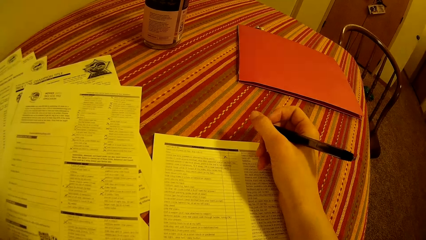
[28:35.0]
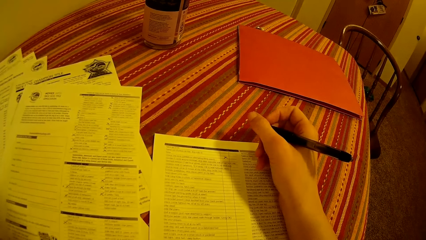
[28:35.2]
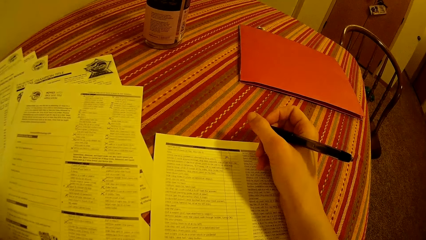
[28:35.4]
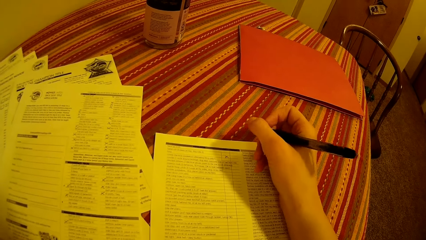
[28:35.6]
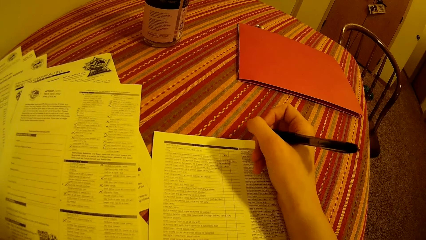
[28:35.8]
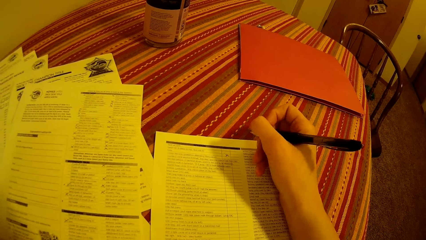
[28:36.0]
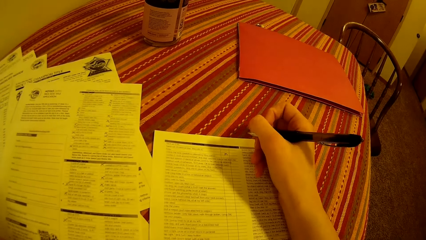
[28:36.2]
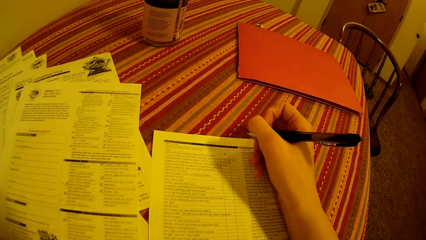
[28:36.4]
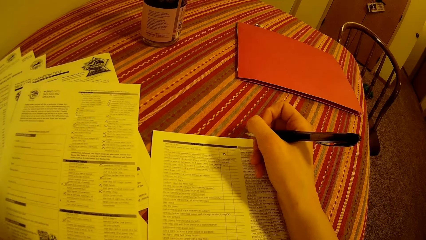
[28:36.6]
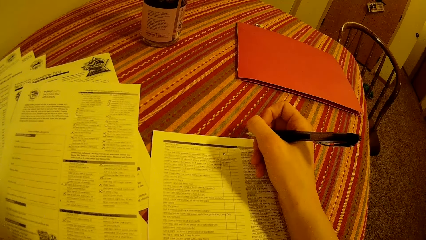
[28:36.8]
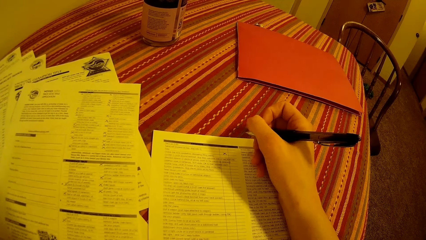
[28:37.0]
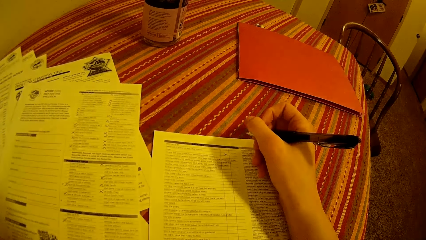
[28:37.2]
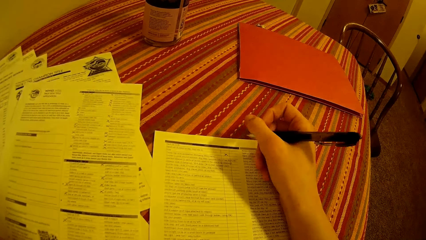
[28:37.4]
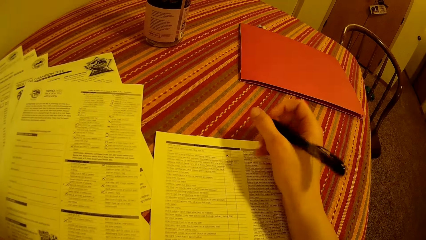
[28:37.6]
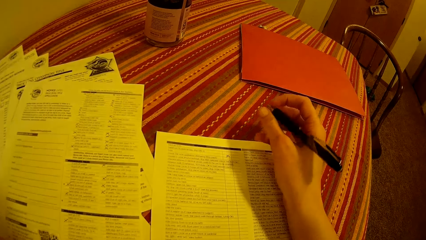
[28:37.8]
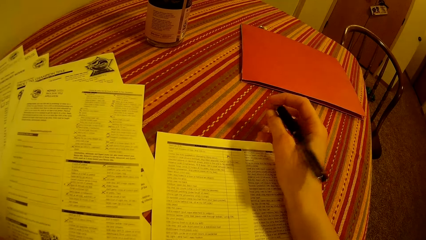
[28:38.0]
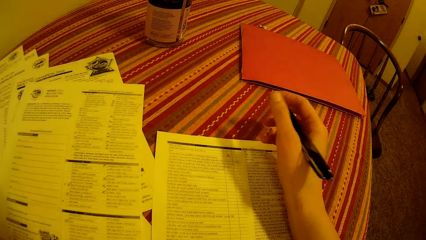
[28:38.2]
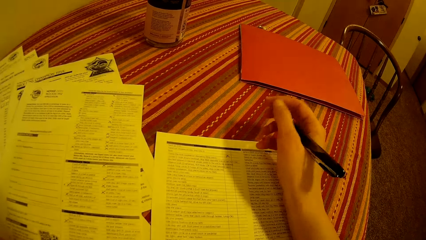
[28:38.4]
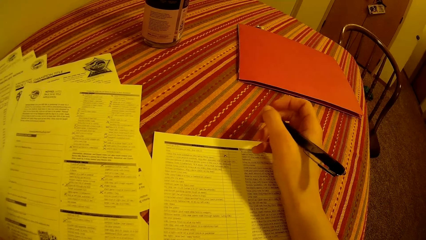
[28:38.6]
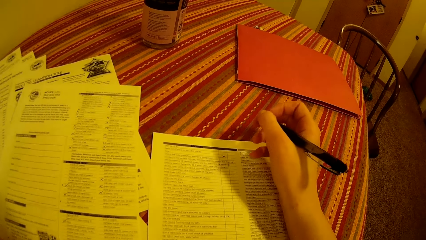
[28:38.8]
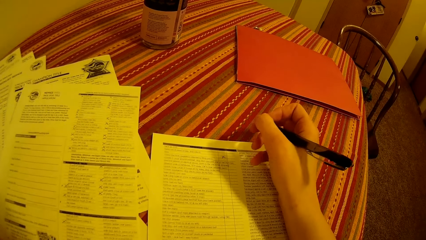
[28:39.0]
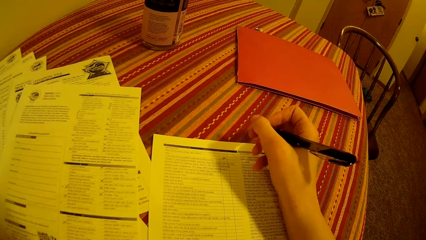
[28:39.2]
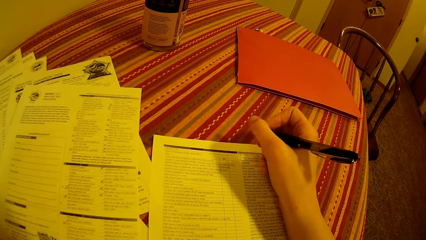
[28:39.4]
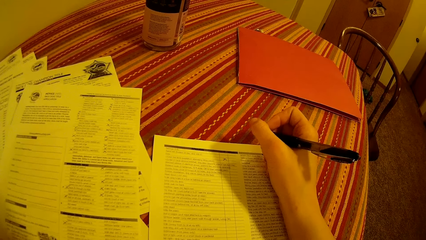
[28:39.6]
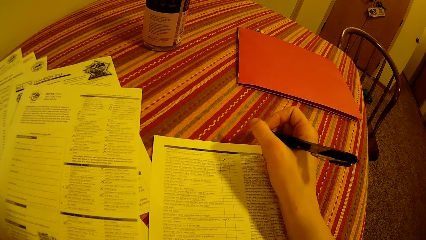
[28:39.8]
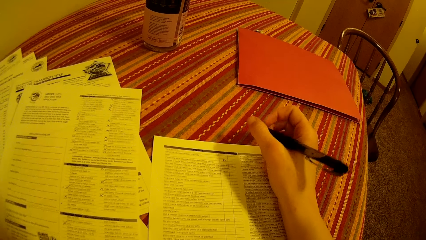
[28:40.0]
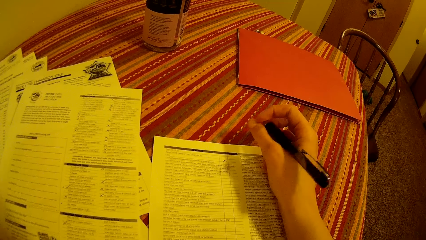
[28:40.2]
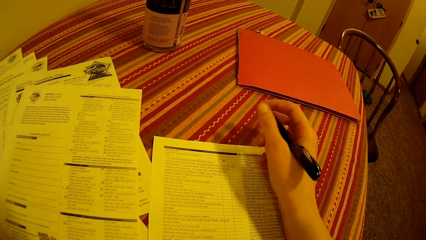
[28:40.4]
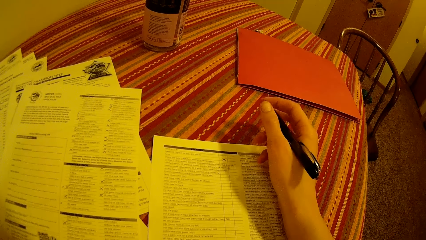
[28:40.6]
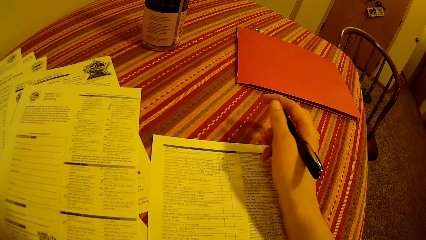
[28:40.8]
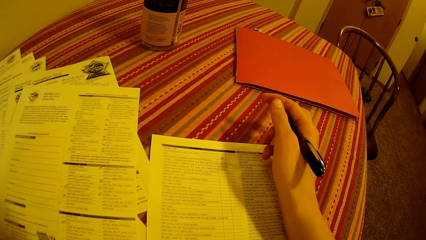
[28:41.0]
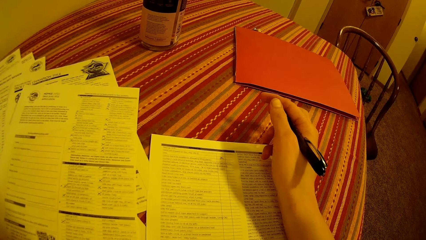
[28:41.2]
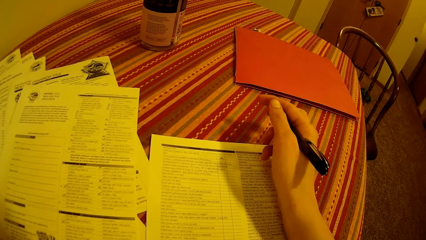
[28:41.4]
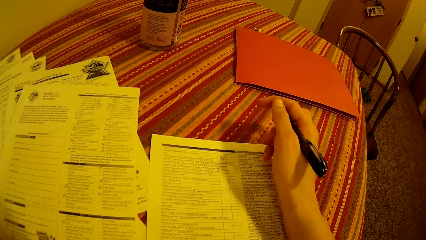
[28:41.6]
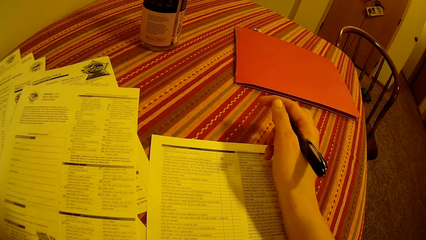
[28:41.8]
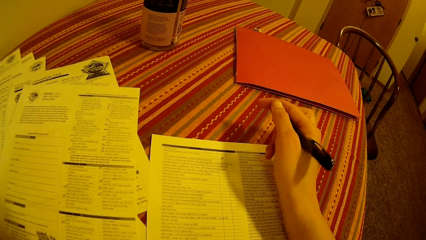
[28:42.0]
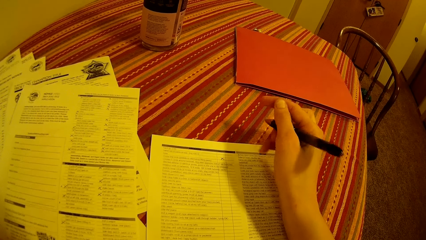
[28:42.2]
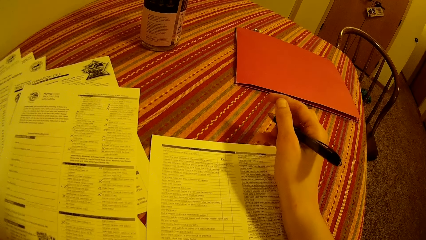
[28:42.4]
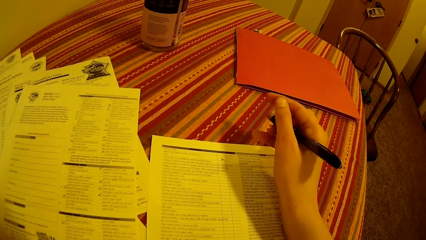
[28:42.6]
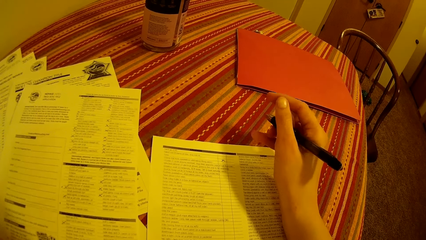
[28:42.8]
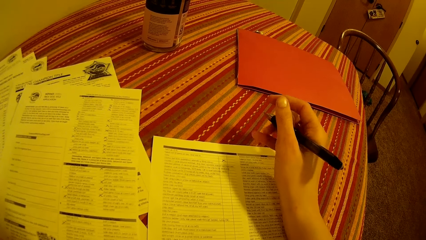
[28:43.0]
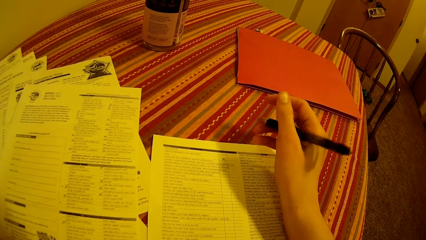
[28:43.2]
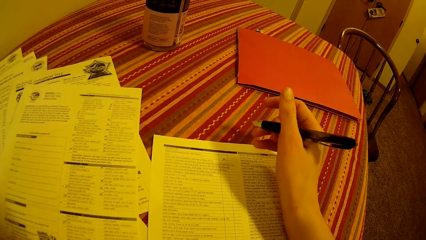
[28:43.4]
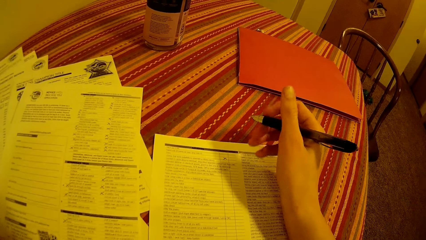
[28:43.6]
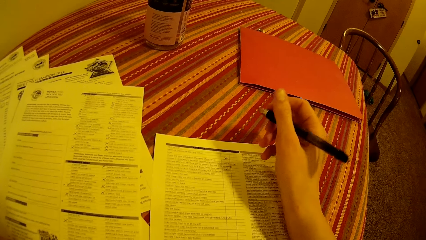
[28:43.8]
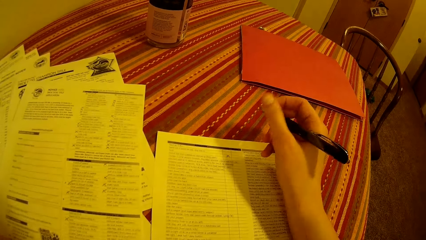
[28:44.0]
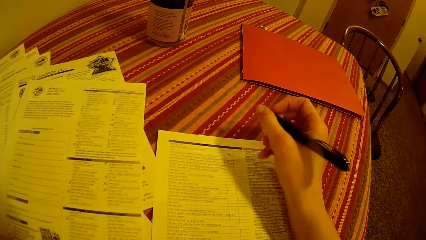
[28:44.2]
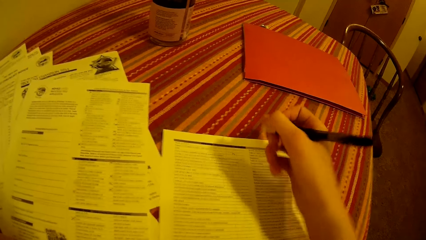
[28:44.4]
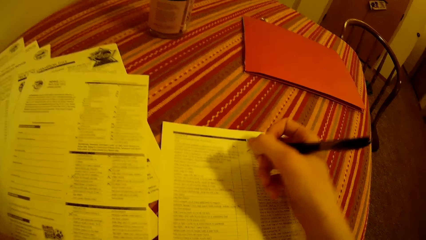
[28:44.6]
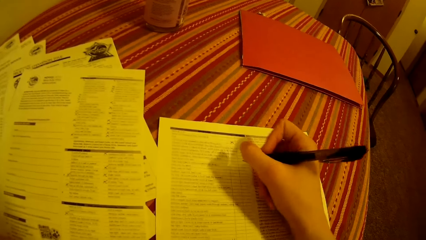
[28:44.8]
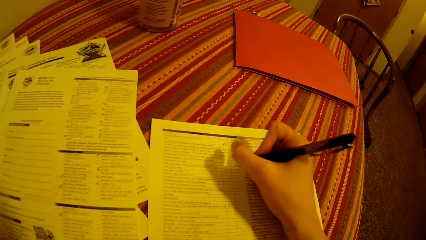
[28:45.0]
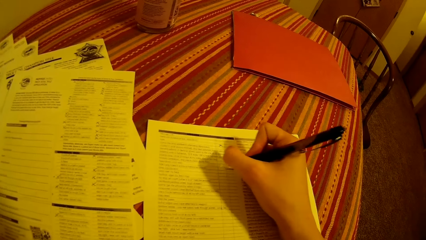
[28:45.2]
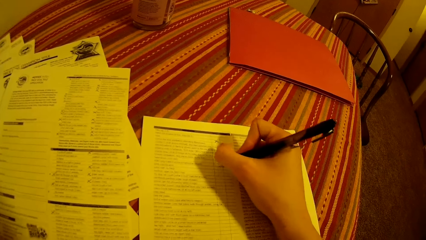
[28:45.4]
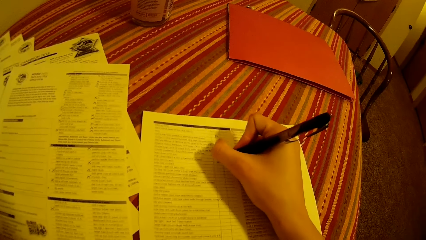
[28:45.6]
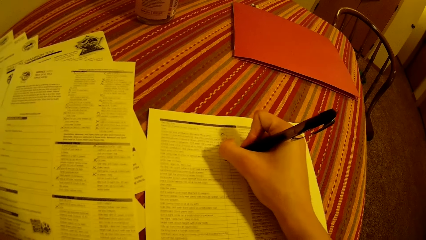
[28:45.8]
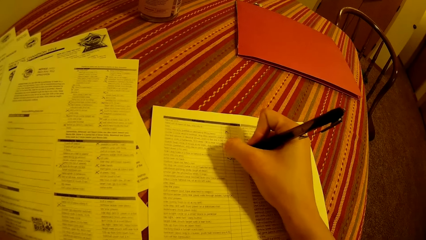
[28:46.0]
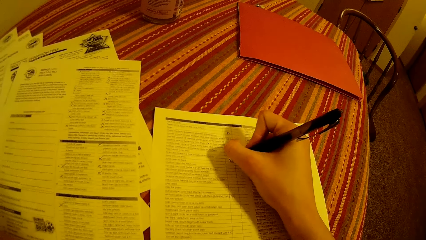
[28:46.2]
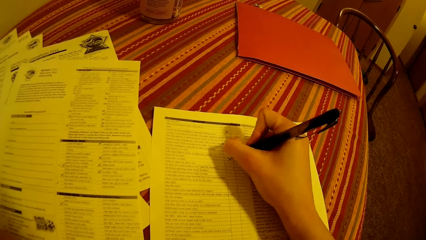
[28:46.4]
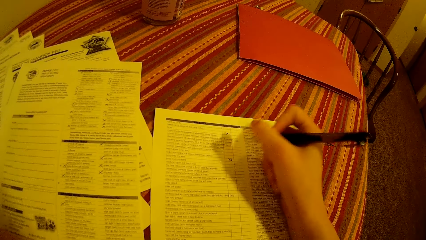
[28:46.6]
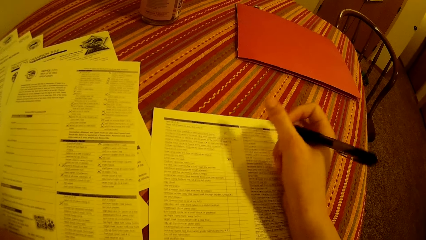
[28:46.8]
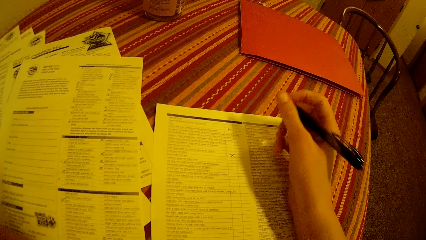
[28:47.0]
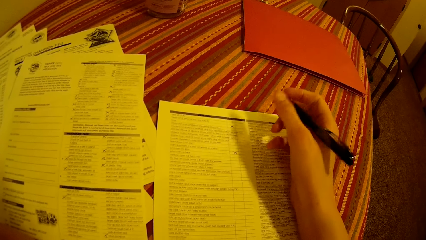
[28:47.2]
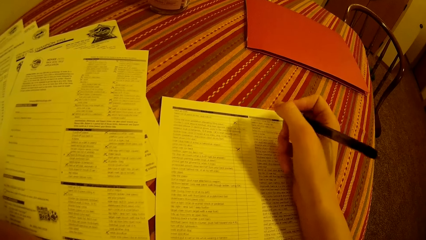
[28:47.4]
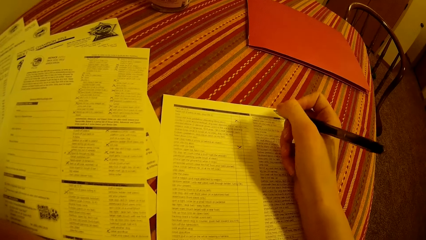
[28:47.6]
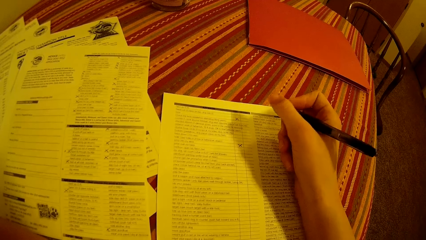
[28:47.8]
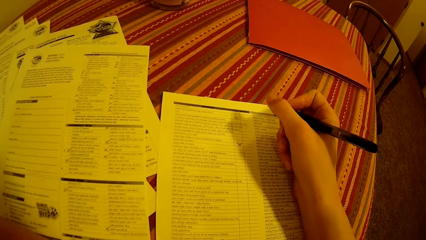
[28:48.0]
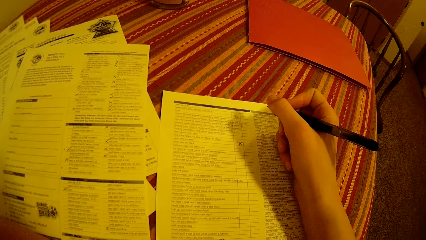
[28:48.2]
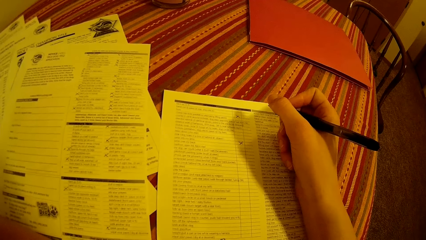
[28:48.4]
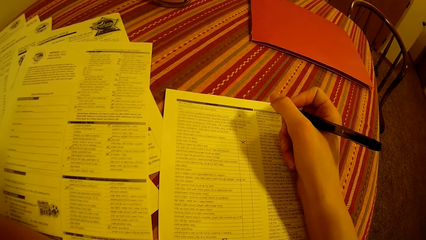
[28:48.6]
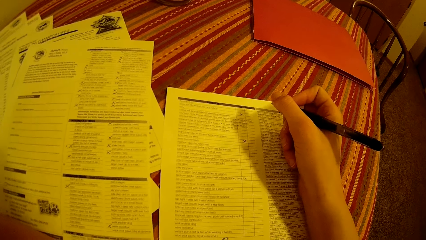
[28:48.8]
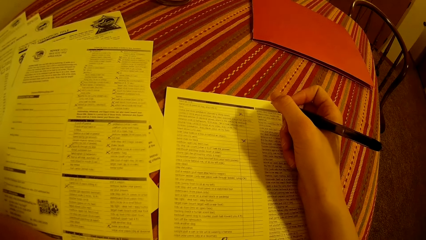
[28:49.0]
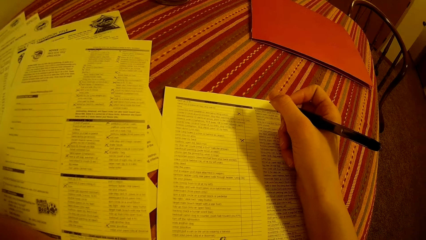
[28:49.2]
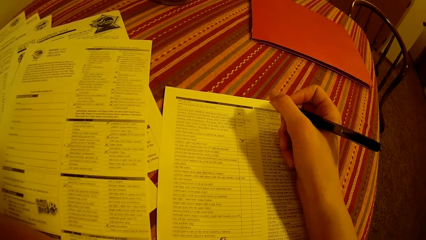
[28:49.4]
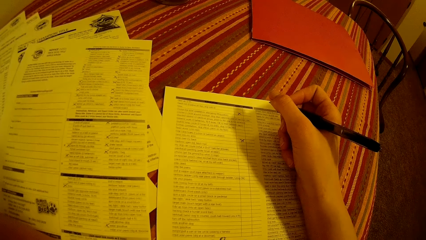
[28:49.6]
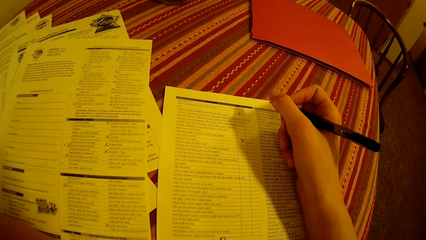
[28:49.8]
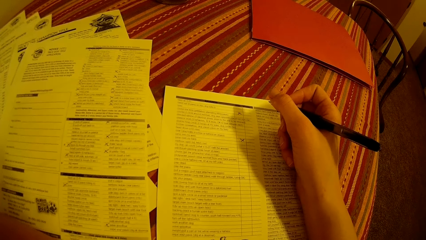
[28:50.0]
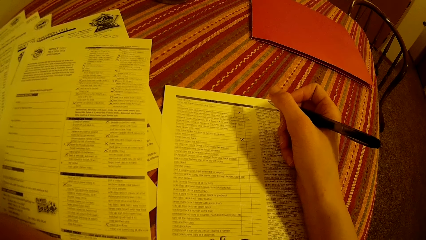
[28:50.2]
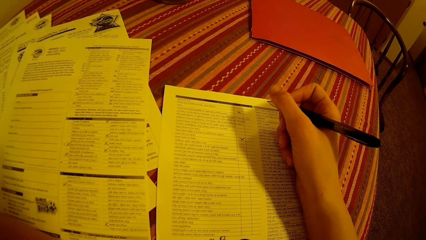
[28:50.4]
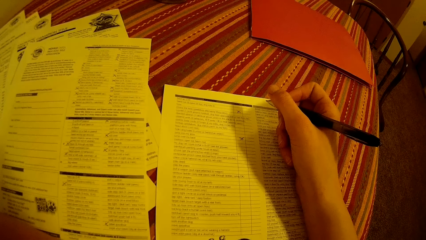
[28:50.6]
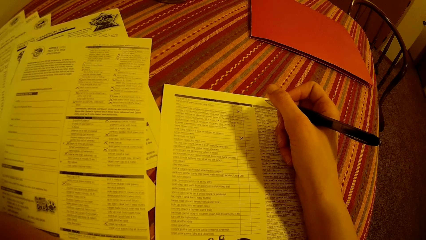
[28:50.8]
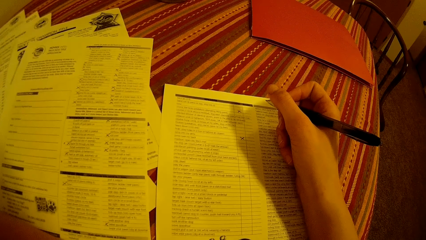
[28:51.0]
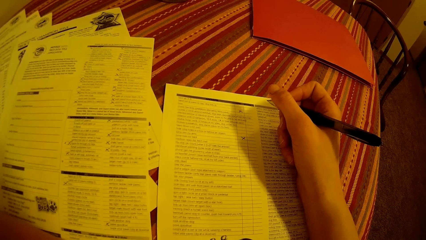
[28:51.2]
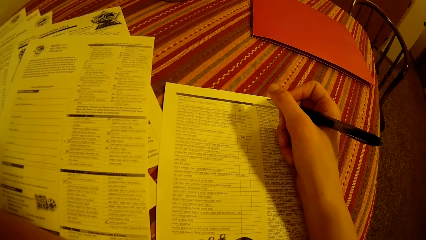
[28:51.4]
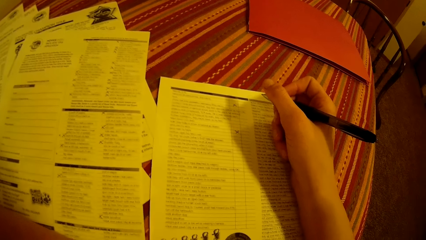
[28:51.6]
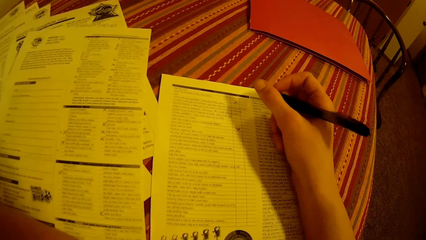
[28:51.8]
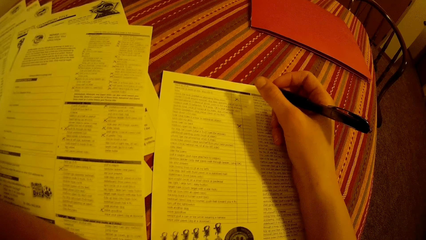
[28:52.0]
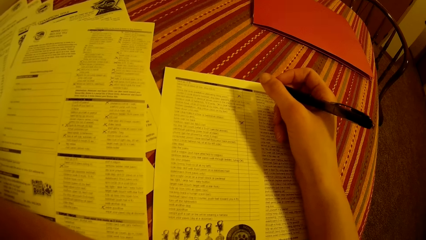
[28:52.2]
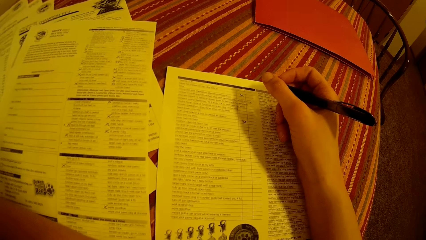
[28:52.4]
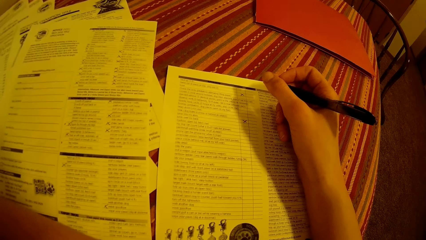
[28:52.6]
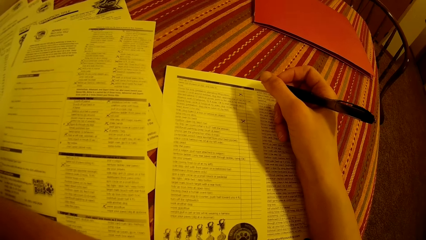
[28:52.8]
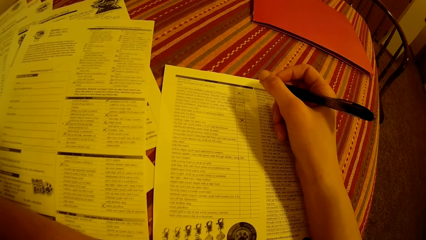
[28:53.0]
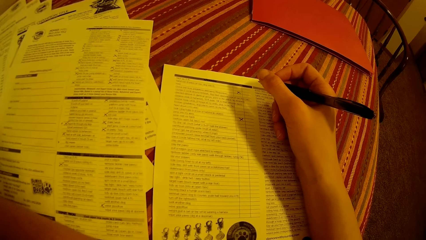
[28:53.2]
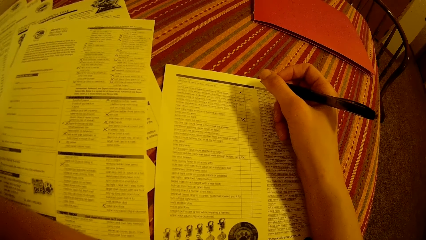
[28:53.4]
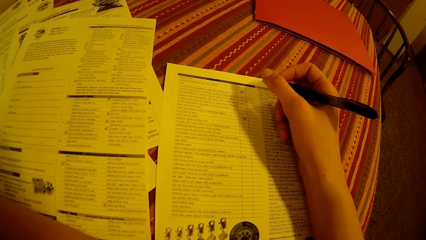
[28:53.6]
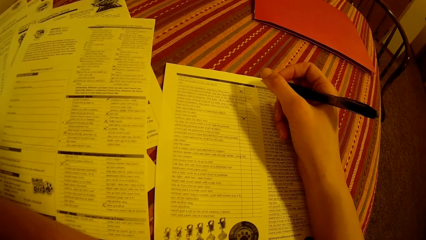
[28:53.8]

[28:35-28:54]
The camera wearer turns around the room. They write on the paper. They turn around the room.
